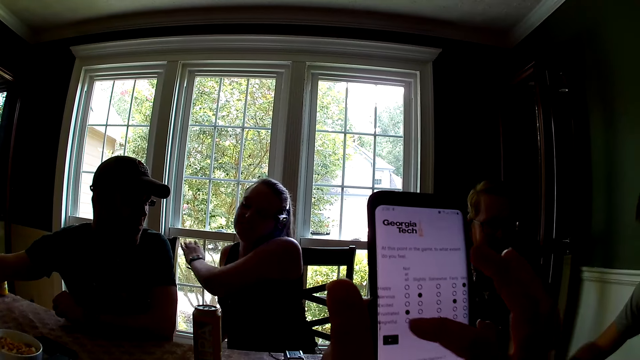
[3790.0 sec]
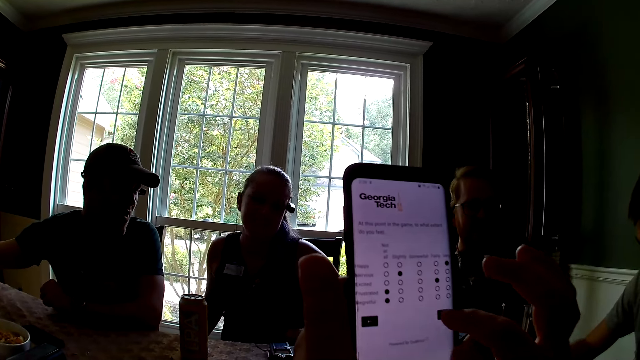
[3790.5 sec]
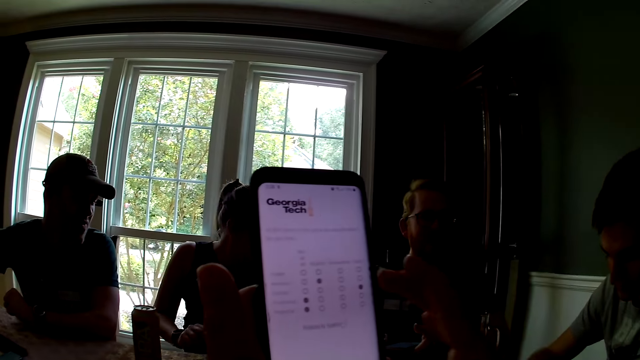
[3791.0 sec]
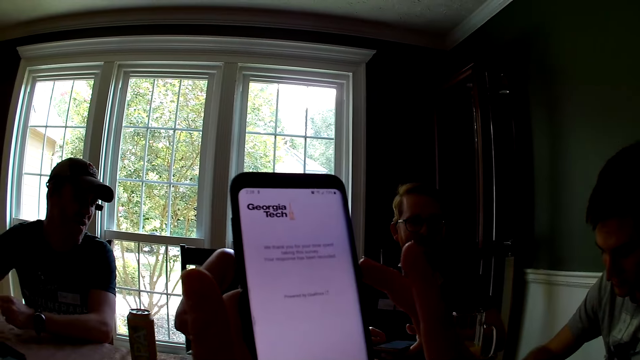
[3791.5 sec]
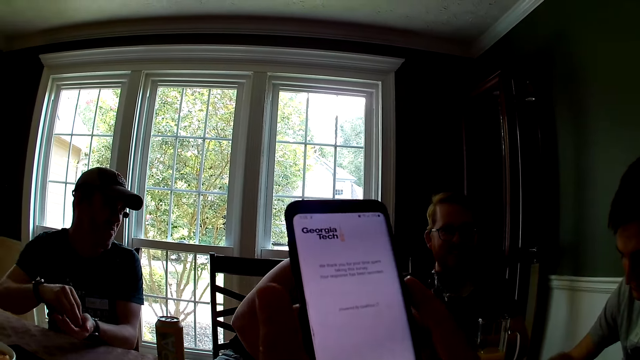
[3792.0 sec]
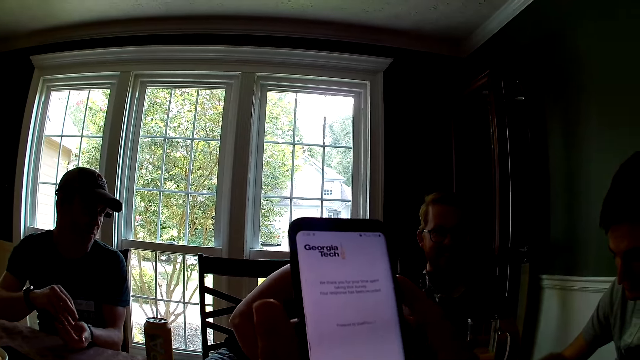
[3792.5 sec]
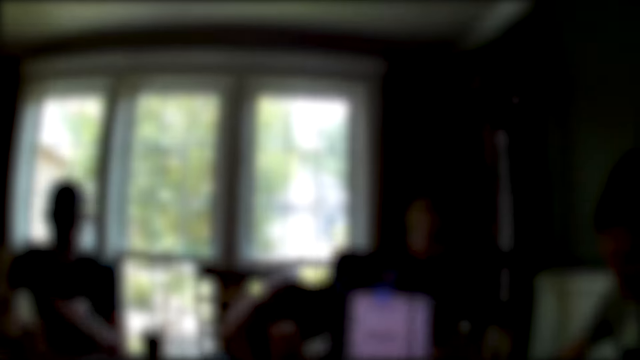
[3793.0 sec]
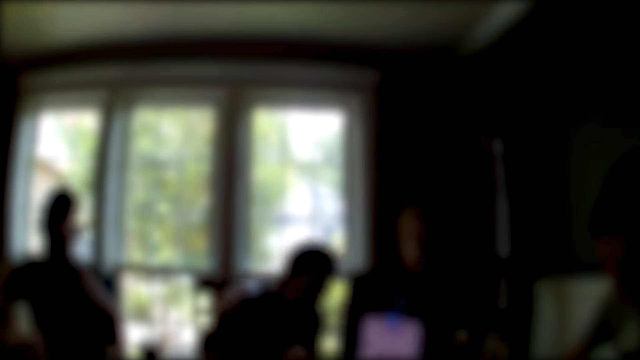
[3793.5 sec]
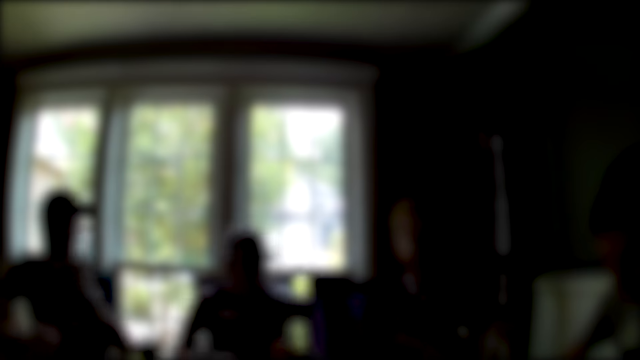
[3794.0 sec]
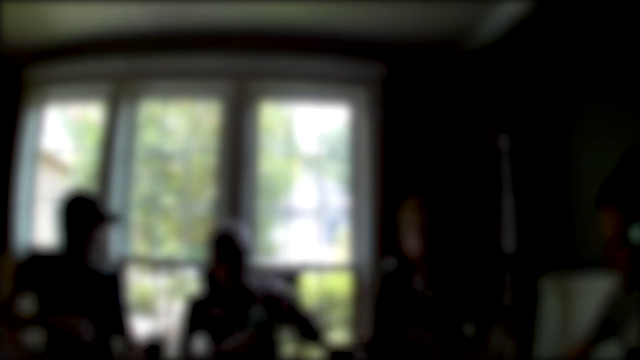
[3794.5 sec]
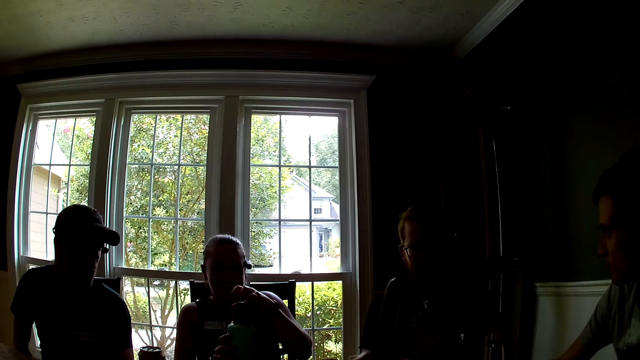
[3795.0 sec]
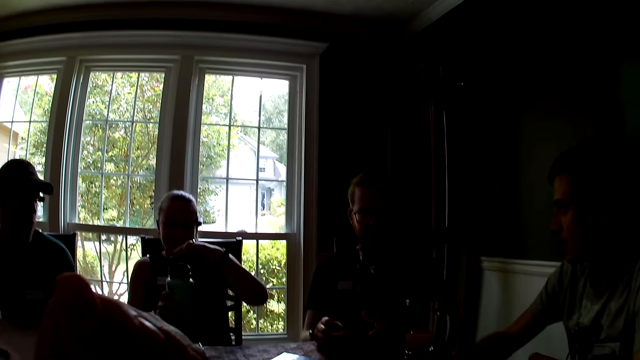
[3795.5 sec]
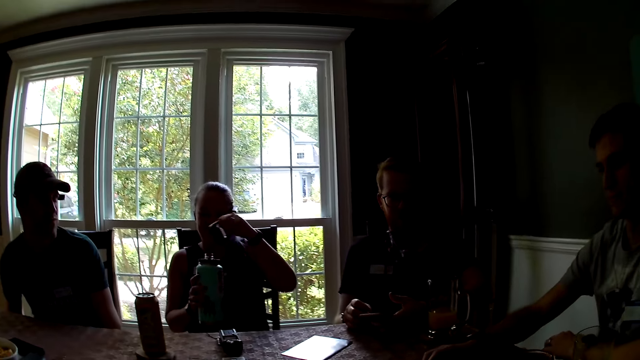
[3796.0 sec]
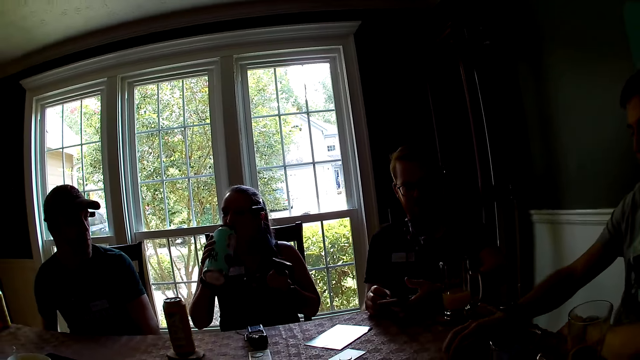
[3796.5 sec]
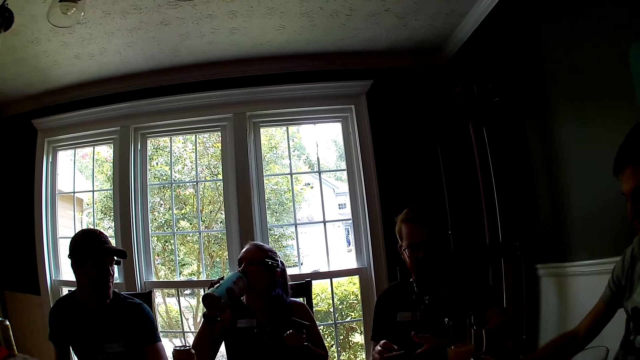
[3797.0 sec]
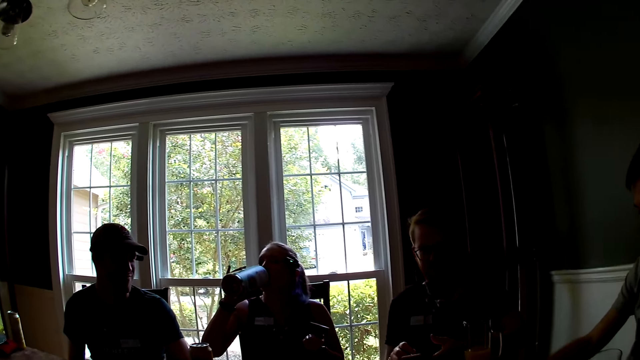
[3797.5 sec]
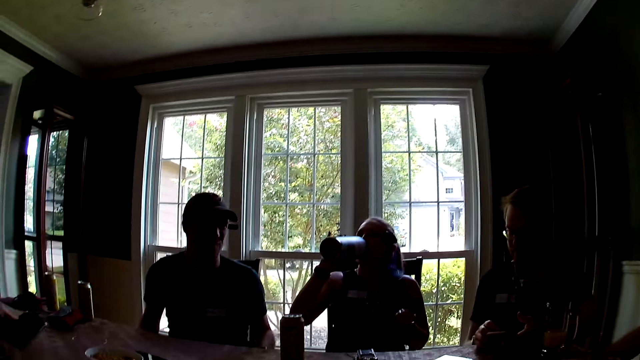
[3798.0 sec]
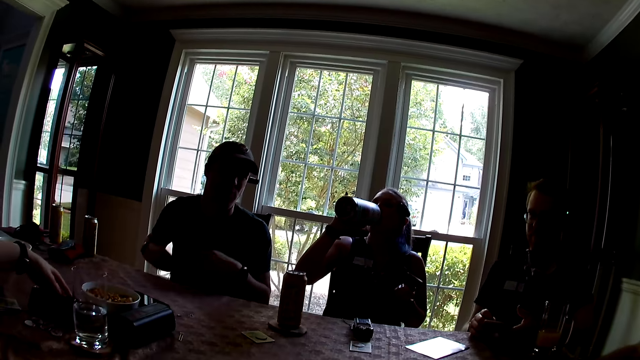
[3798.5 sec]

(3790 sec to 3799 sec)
A person eats food. A woman opens a flask in her right hand with her left hand. Another woman opens the cover of a flask in her right hand with her left hand. The camera wearer laughs. The other woman drinks water from the flask in her right hand.

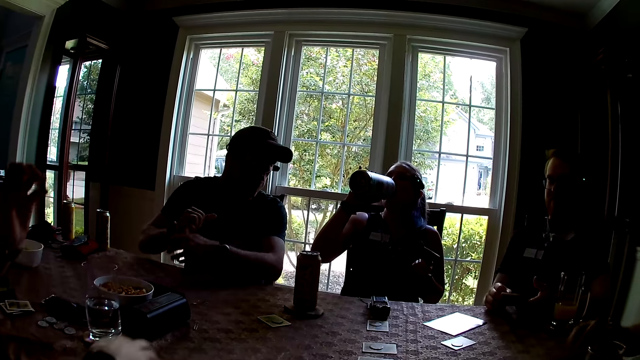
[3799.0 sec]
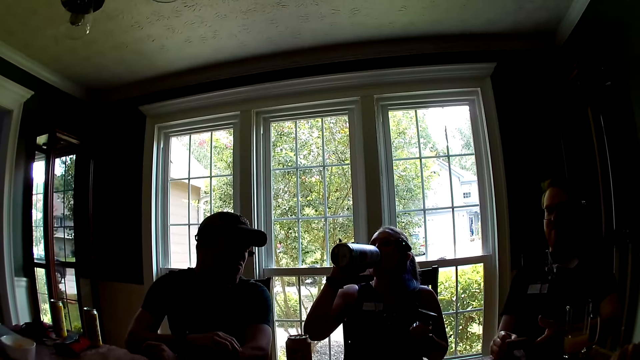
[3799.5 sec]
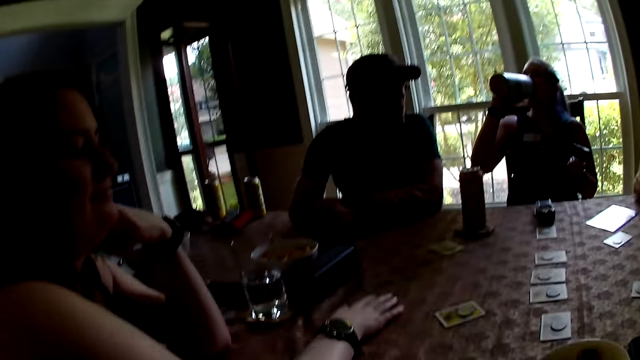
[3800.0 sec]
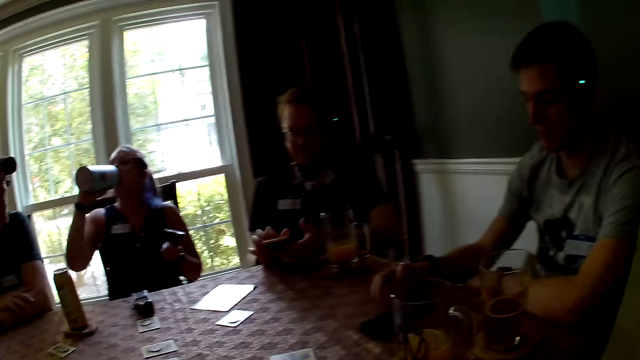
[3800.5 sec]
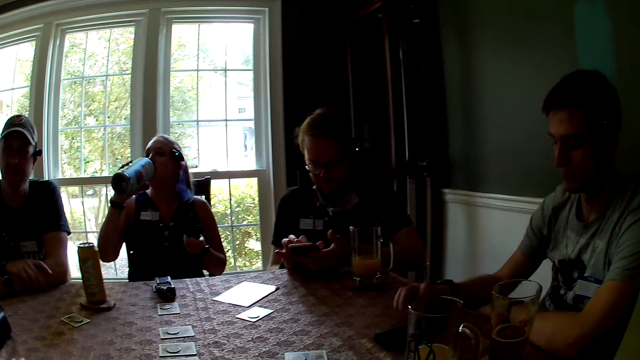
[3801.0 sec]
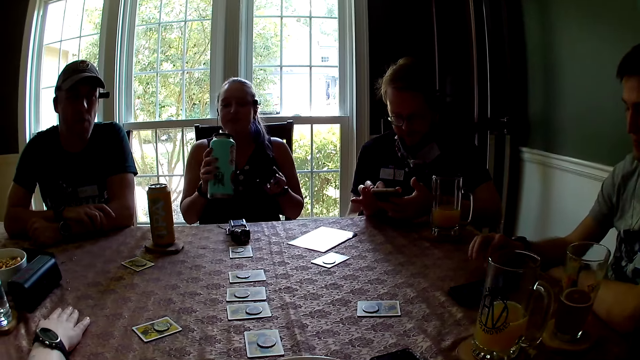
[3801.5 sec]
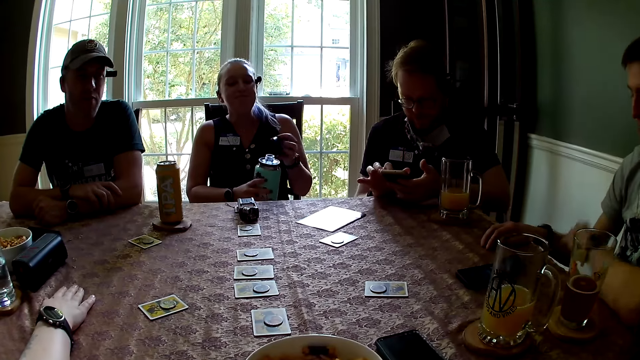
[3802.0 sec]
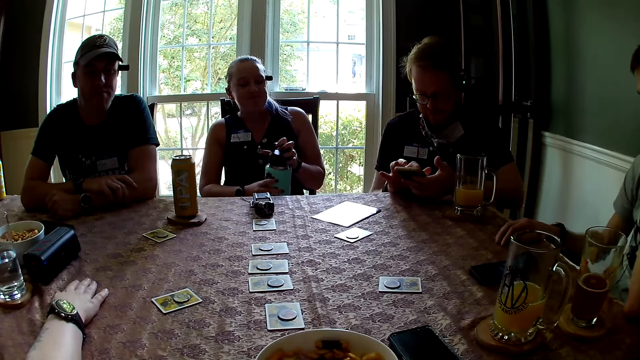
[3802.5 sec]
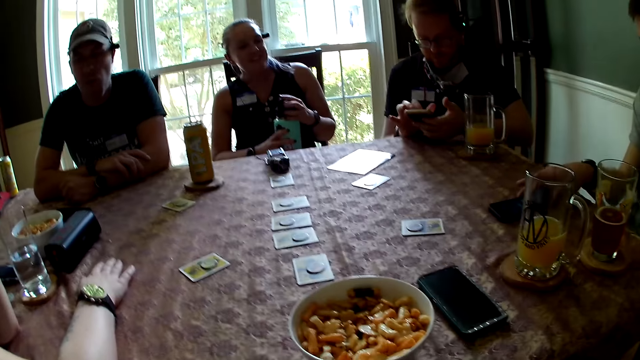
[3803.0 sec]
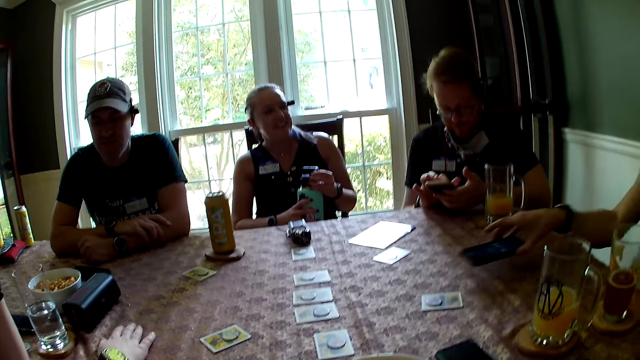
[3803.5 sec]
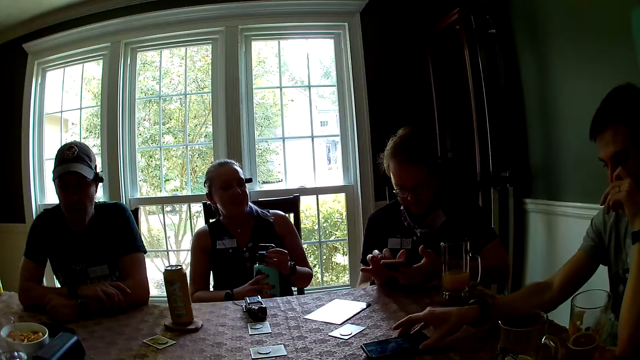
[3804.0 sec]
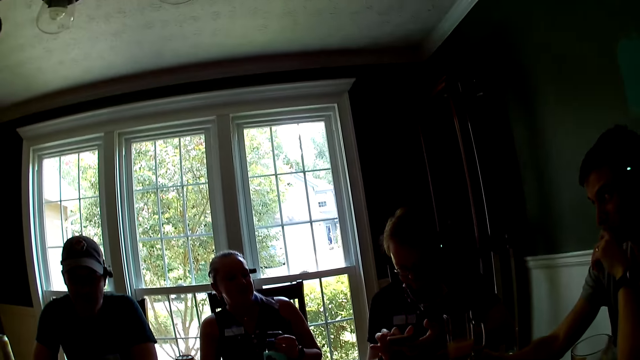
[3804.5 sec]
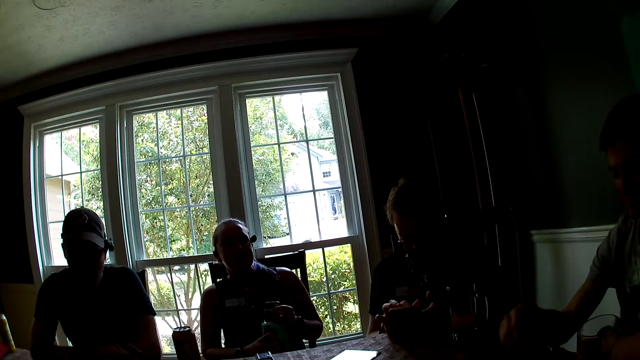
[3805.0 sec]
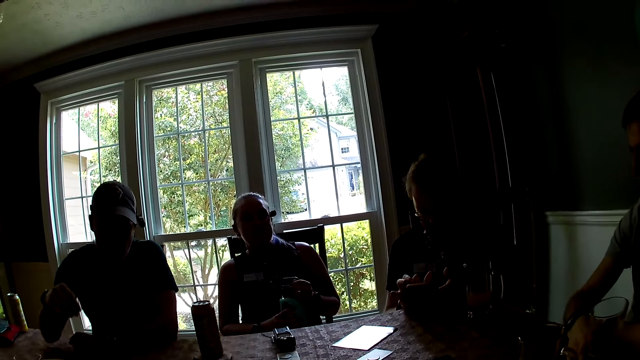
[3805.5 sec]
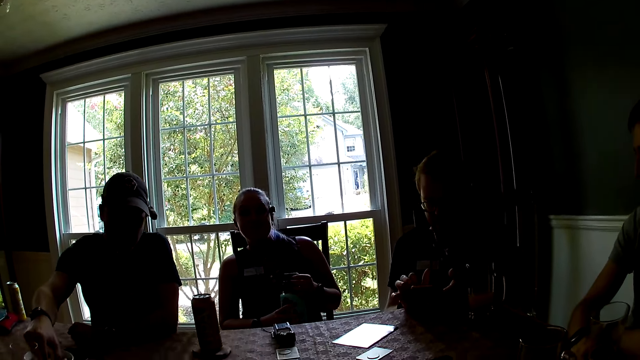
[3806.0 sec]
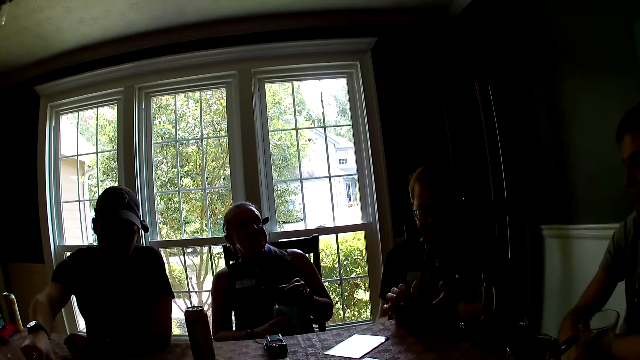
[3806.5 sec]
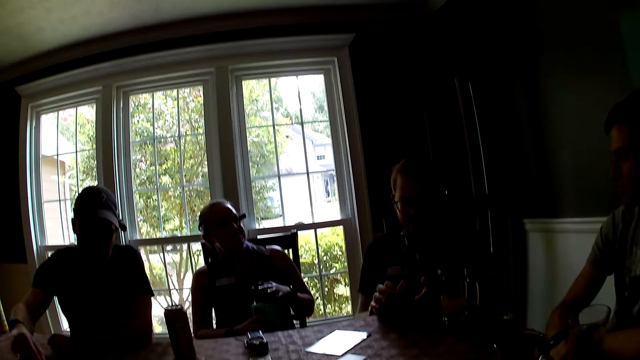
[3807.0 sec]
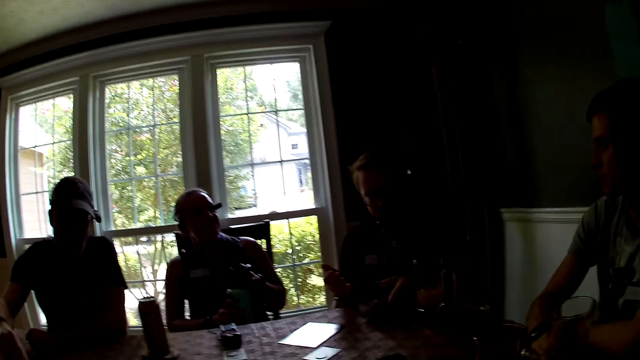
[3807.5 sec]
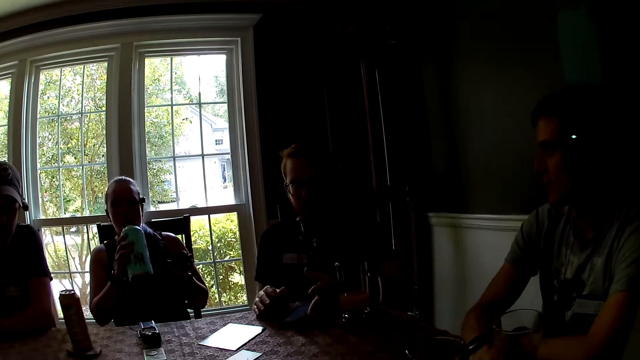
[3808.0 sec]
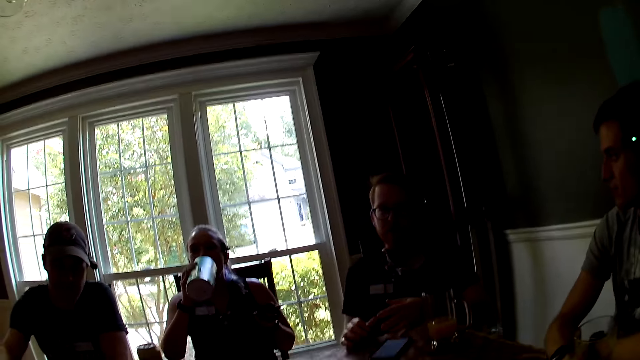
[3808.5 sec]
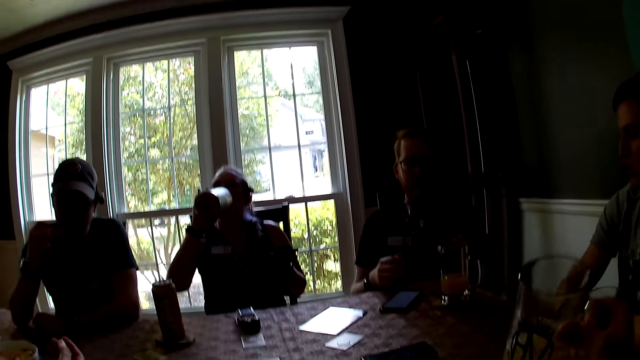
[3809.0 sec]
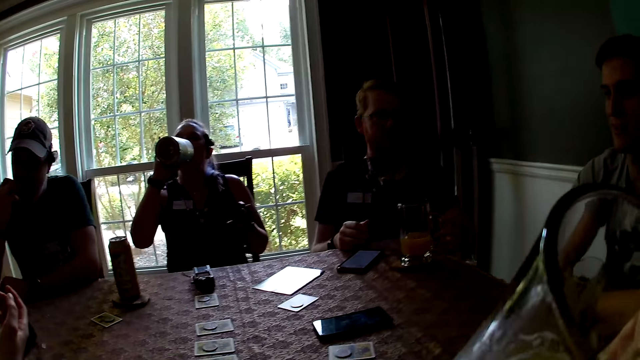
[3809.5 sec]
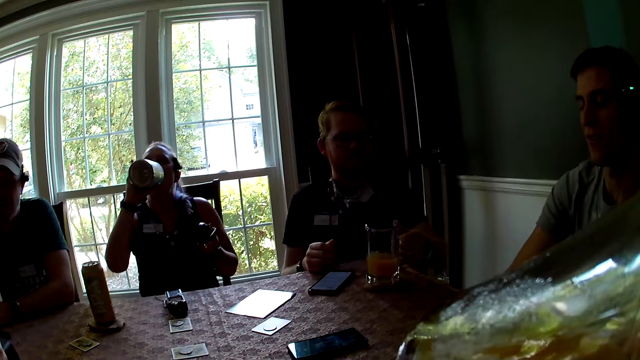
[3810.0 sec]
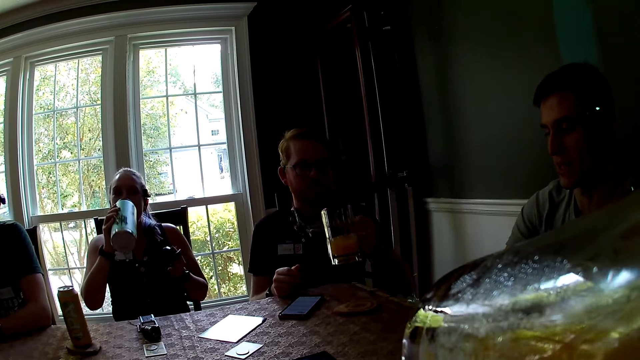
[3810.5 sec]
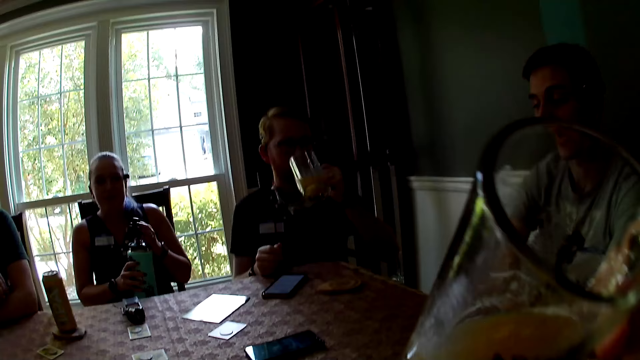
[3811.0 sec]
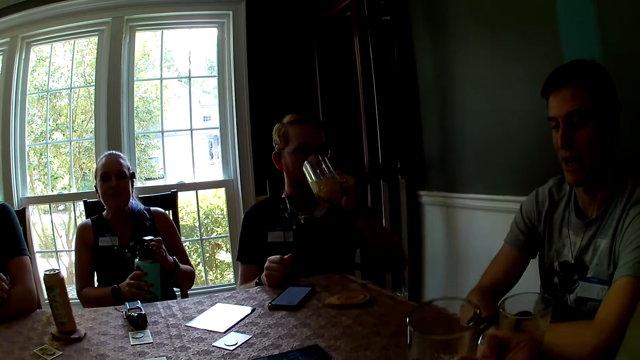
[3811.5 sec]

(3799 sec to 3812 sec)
The camera wearer stares around. The woman covers the flask in her right hand with the cover in her left hand. The man puts his left hand on his cheek. The man moves his phone on the table with his right hand. The woman opens the flask in her right hand with her left hand. The woman drinks water from the flask in her right hand. The camera wearer talks. He picks up a glass on the table. He drinks water from the glass of water in his right hand. Another man picks up a glass of juice from the table with his left hand. The other man drinks juice from the glass of juice in his left hand. The woman covers the flask in her right hand with the cover in her left hand. The camera wearer drops the glass of water on the table with his right hand.
